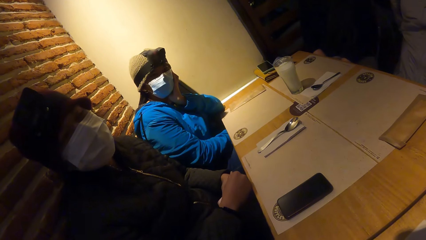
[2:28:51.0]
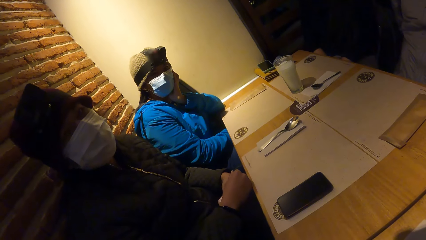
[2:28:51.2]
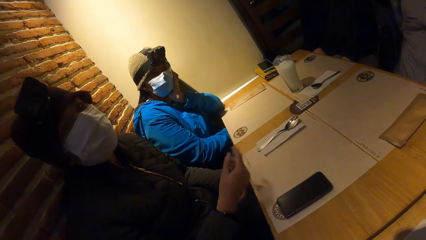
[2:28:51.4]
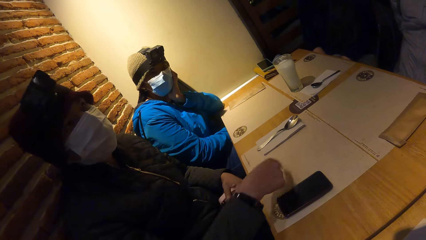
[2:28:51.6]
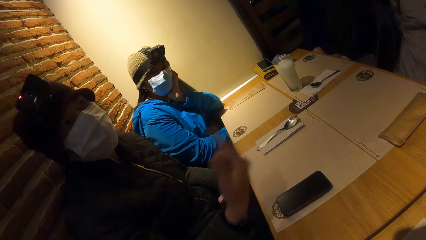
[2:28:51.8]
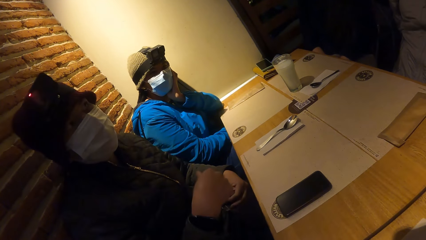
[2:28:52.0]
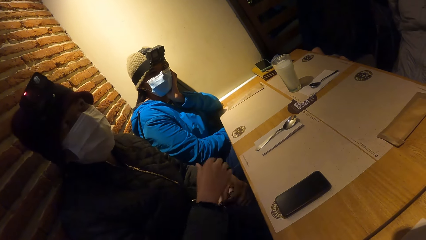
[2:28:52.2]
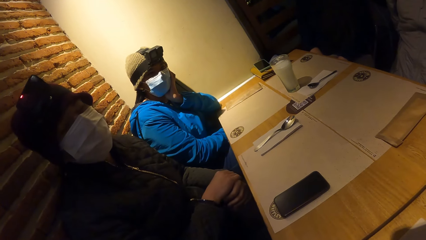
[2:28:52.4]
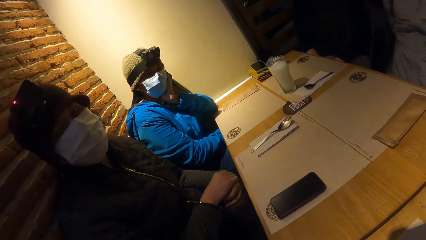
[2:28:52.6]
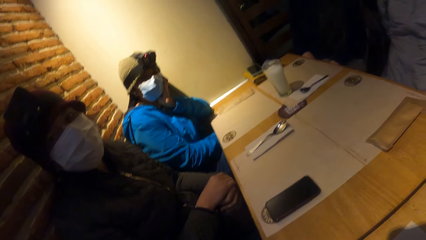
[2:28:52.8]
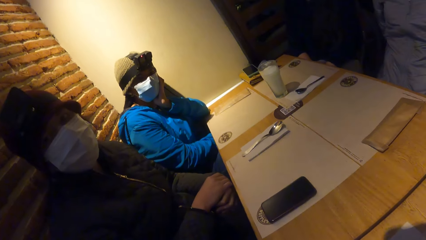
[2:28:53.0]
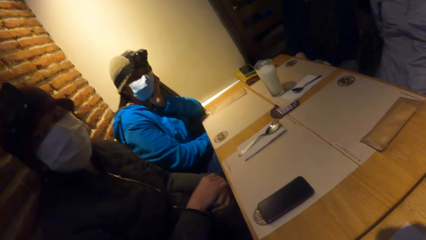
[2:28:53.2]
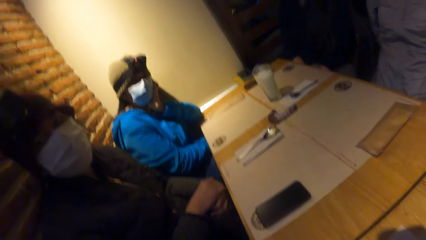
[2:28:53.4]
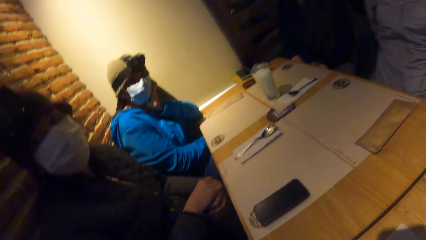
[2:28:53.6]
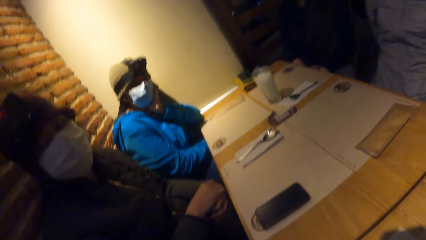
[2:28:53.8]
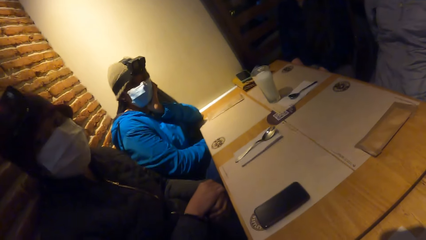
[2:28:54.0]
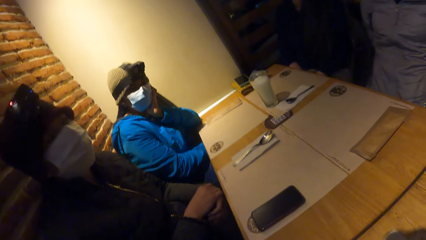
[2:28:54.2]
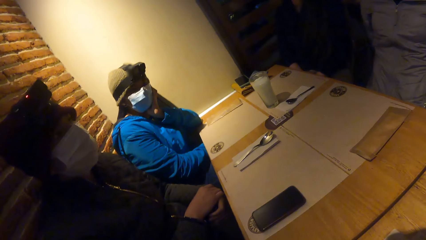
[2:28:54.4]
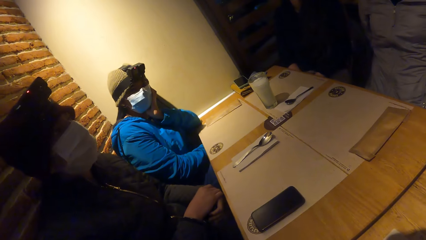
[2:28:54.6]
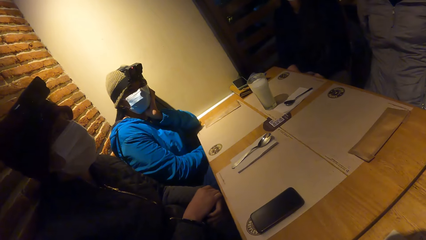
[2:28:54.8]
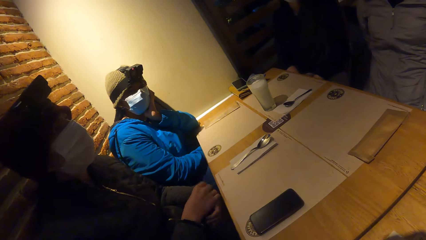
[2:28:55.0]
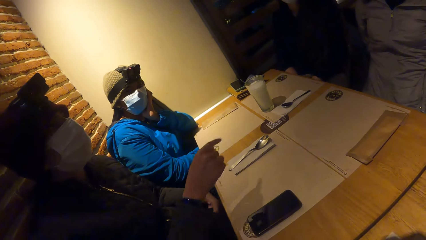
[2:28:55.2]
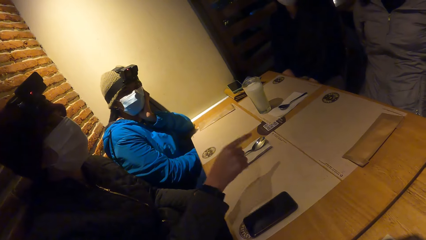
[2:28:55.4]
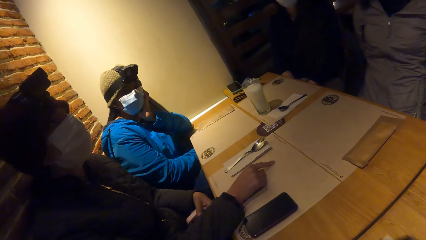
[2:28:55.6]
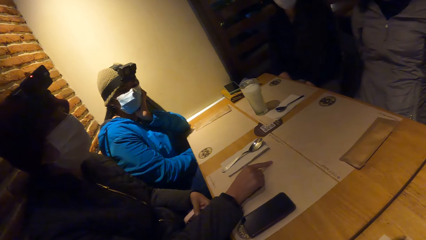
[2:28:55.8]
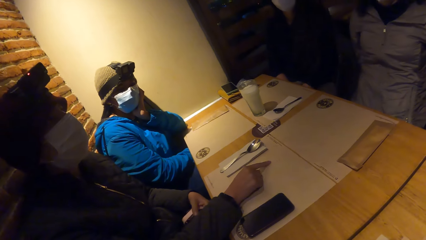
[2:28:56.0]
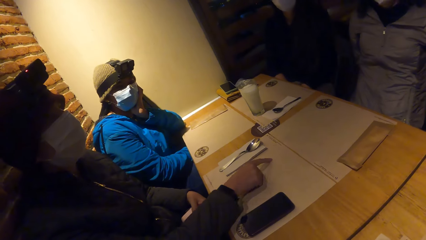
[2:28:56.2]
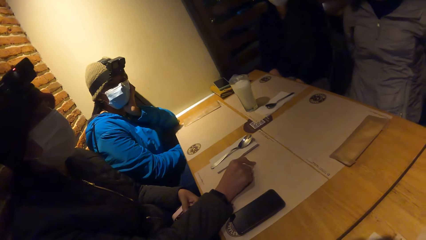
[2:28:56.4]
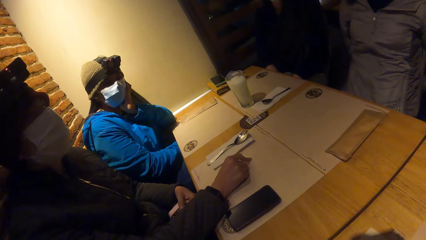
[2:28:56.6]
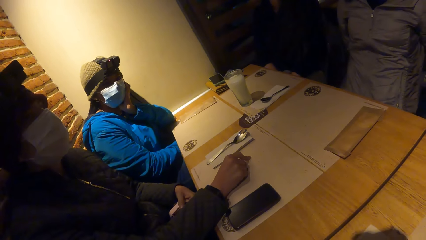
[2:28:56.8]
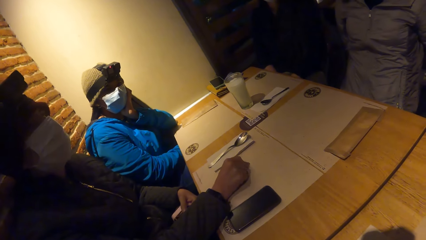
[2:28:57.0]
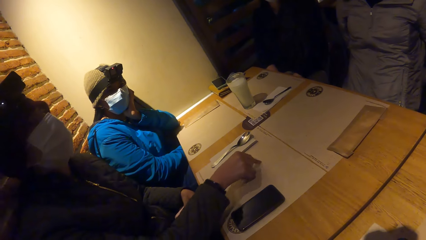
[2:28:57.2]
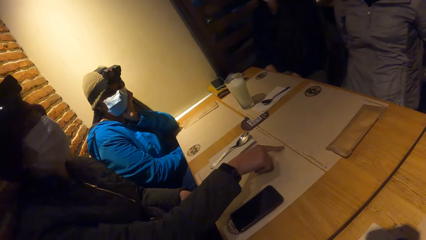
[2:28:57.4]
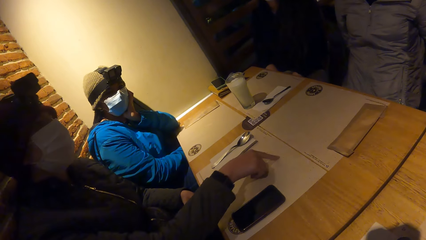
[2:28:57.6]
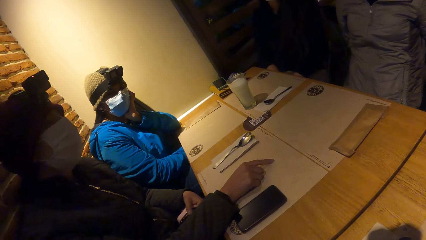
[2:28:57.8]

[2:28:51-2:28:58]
The man converses with the camera wearer.

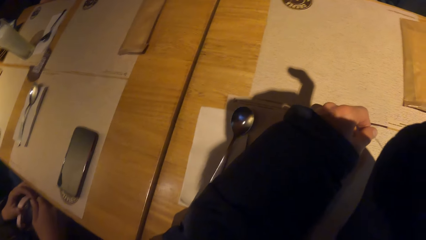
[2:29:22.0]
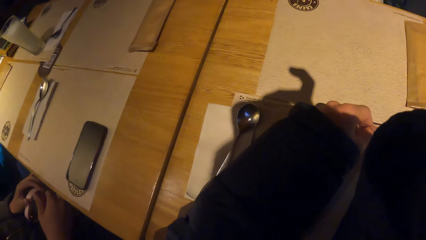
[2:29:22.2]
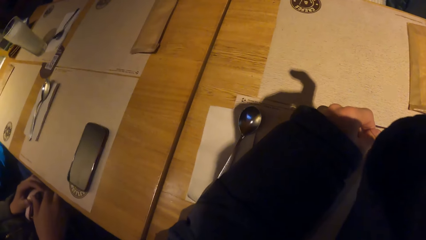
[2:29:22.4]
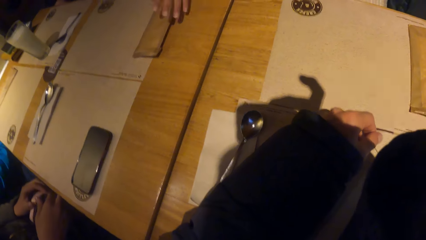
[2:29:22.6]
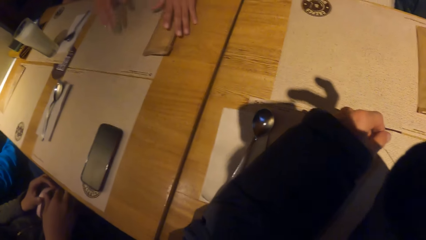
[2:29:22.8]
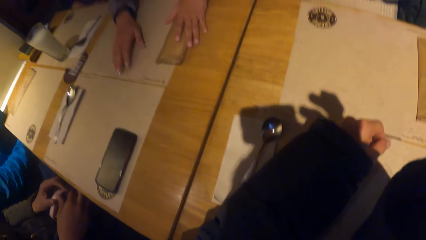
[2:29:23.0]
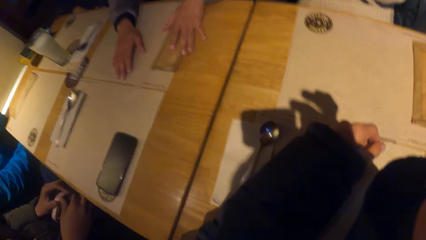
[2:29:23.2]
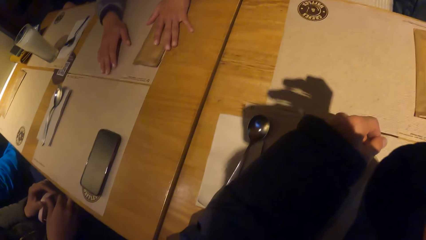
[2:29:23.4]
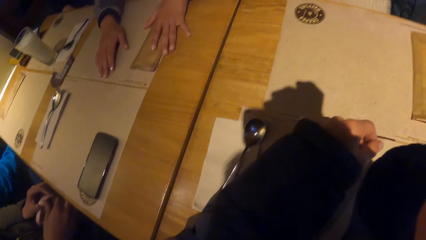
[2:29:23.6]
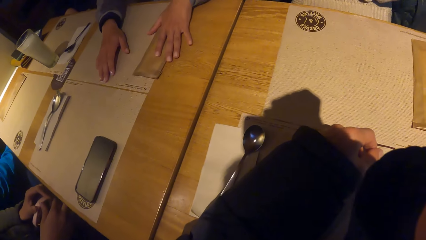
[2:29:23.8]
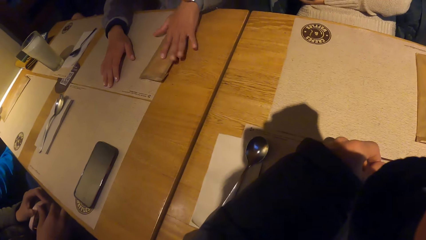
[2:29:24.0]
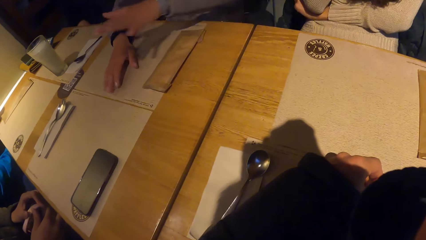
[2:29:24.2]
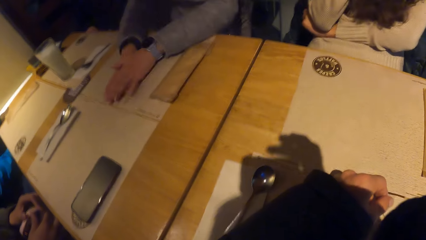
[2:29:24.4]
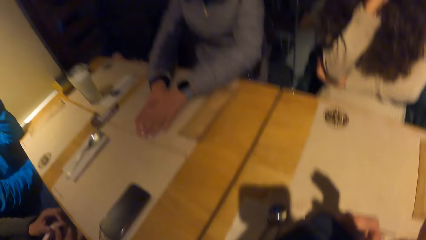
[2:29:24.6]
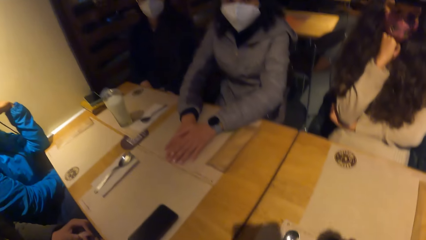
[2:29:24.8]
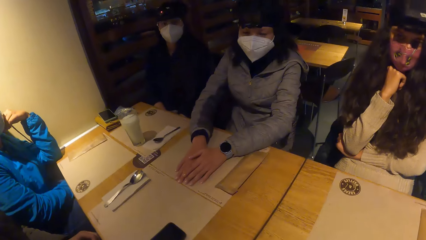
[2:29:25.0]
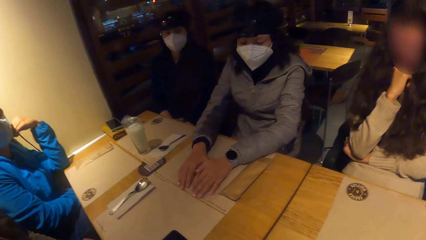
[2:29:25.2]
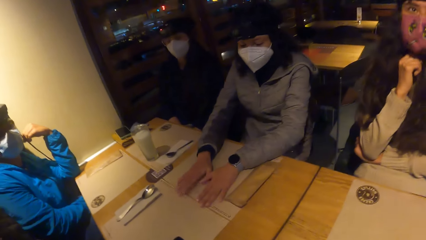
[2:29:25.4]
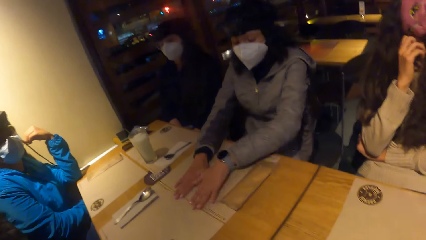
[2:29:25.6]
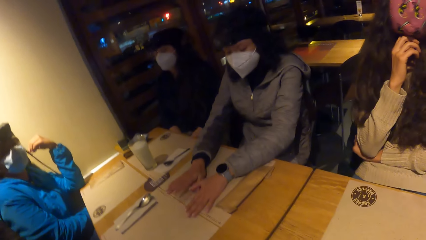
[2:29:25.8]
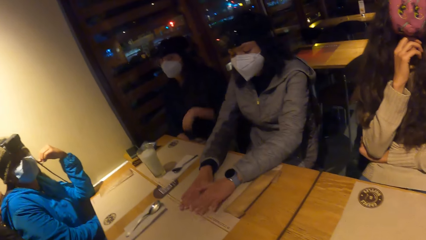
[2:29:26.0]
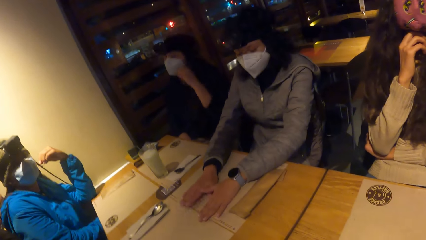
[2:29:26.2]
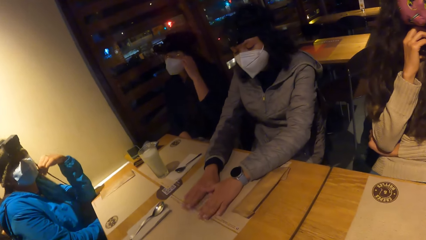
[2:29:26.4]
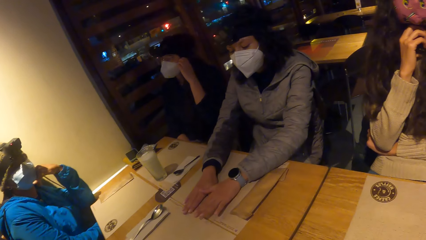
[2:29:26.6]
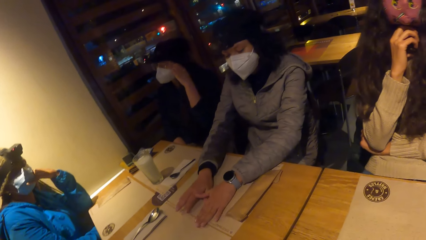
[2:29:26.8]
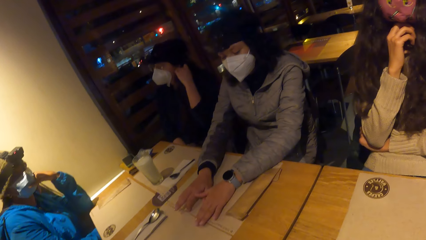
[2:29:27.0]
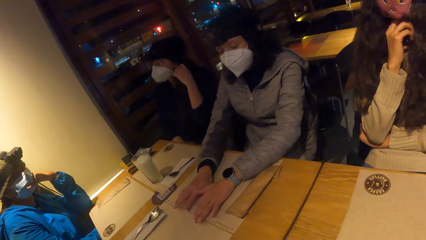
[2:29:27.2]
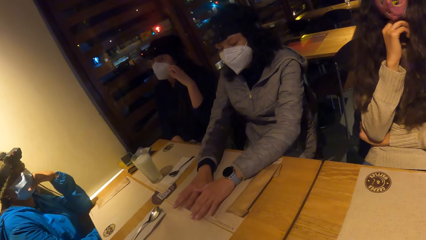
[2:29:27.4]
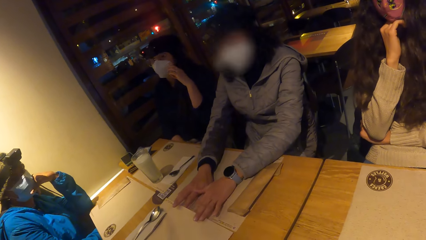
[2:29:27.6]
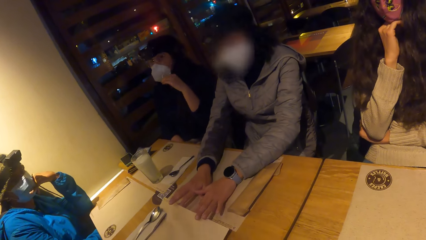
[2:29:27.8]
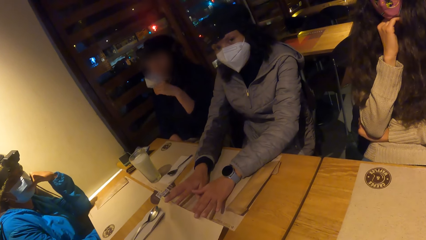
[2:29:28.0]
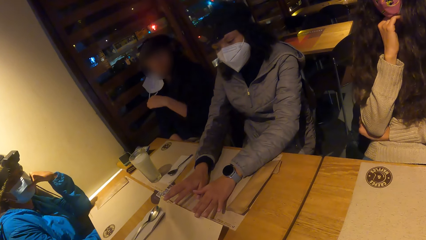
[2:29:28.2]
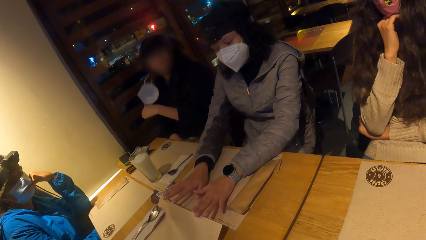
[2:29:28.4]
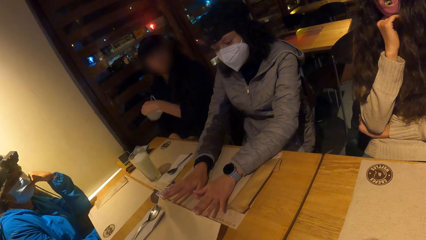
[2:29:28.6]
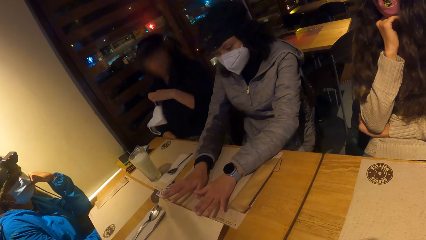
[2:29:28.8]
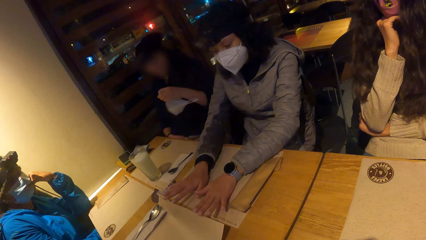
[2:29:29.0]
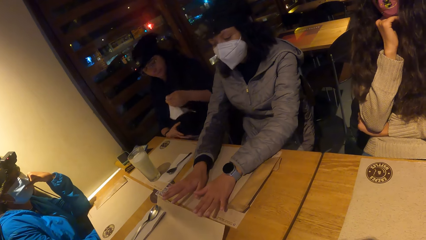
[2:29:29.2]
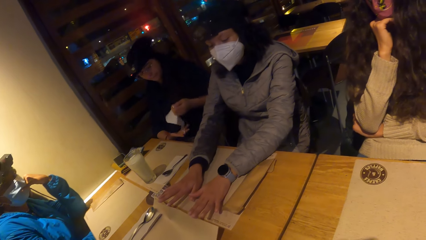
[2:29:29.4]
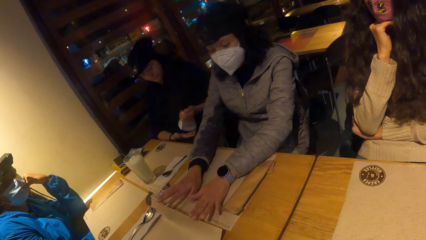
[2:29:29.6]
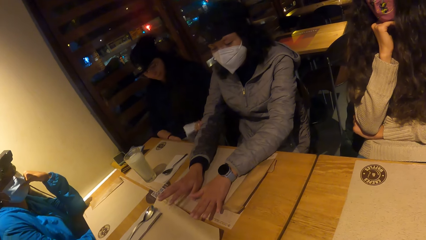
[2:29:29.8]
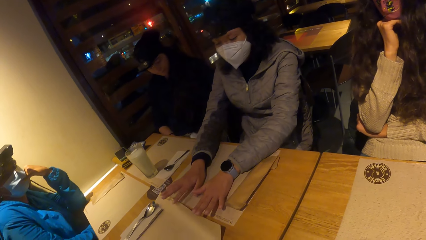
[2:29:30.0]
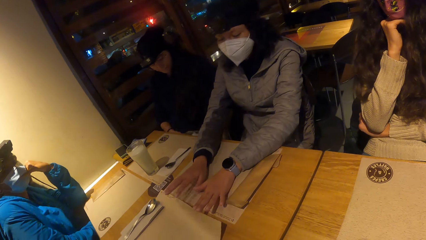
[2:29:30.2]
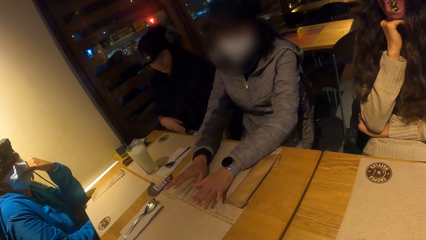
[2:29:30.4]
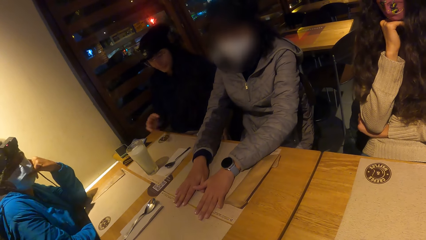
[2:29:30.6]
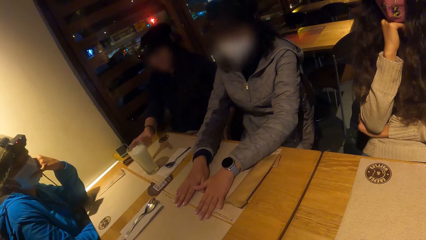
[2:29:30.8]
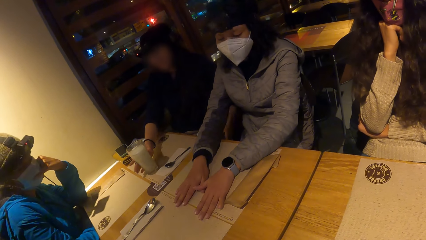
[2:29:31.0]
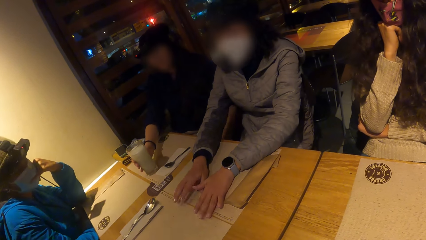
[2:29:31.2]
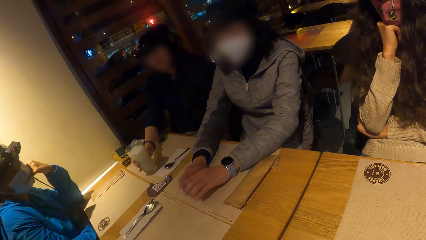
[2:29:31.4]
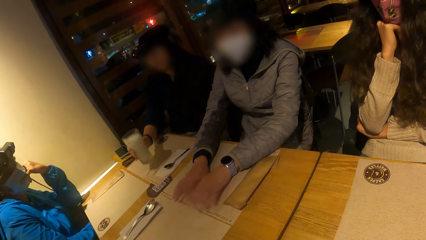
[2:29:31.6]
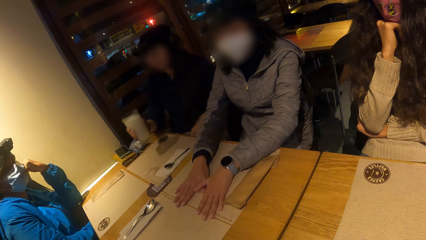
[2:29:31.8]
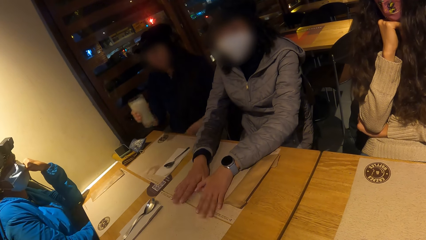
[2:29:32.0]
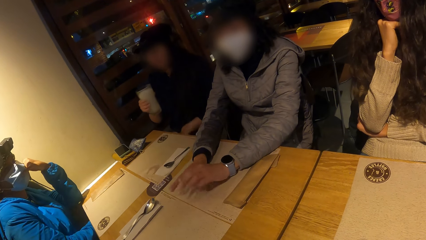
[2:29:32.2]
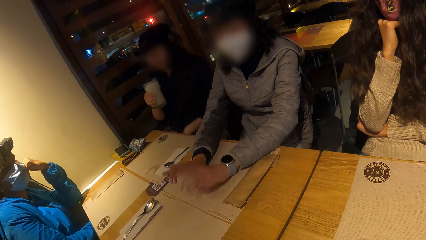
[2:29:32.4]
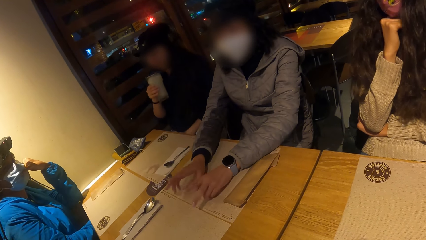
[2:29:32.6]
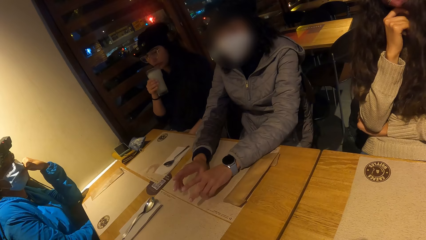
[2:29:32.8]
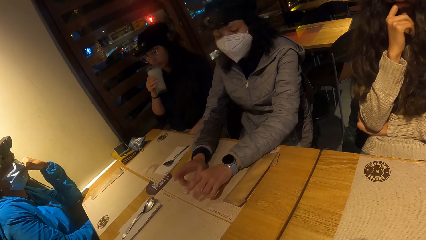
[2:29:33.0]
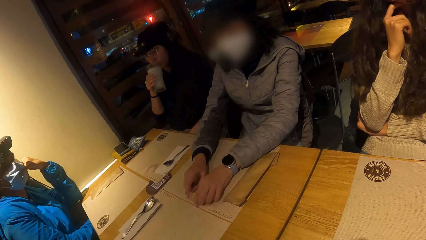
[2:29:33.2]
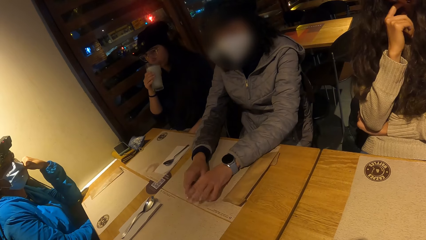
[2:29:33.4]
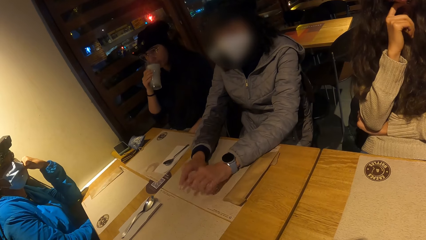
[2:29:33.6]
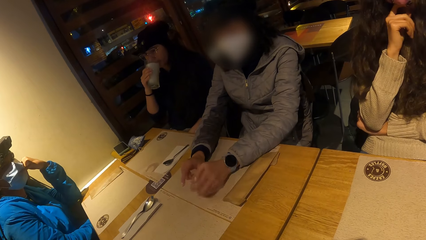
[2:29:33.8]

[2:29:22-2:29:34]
The woman touches a table mat on the table with her hands. Another woman removes a nose mask on her face with her left hand. The other woman holds the masks on the hand. She picks up a glass cup on the table with her right hand. She drinks milk from the glass cup in her right hand.
